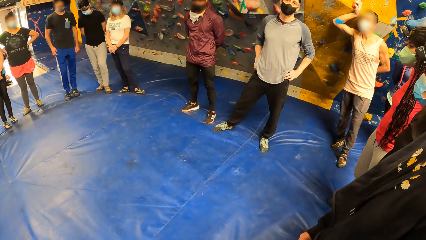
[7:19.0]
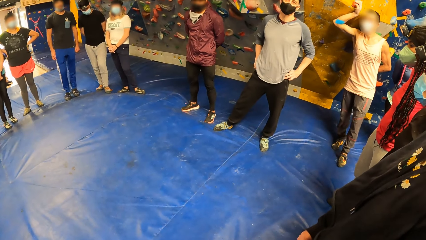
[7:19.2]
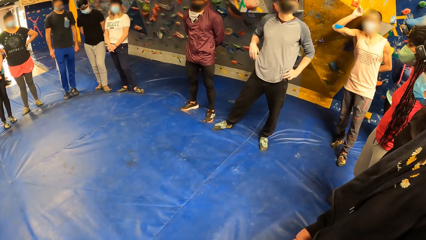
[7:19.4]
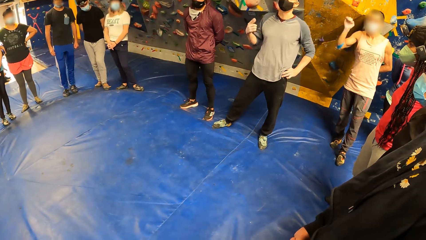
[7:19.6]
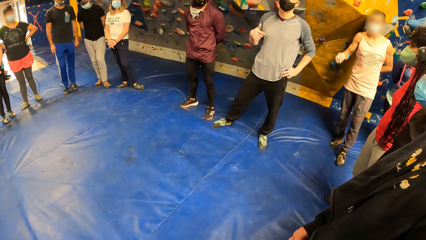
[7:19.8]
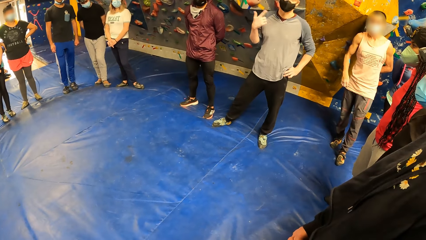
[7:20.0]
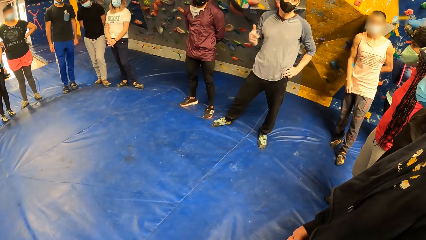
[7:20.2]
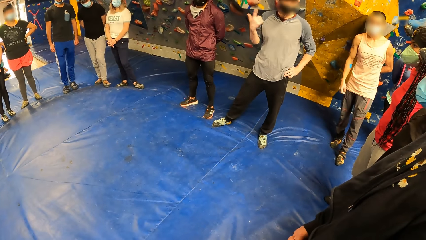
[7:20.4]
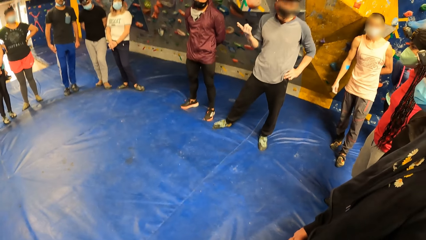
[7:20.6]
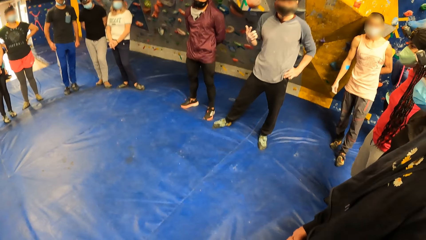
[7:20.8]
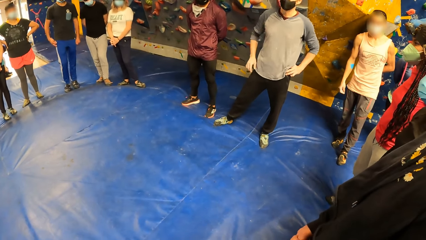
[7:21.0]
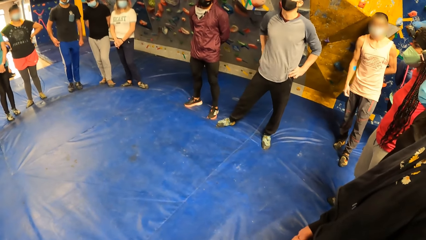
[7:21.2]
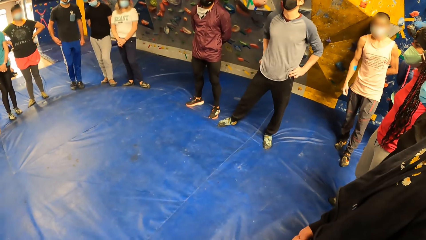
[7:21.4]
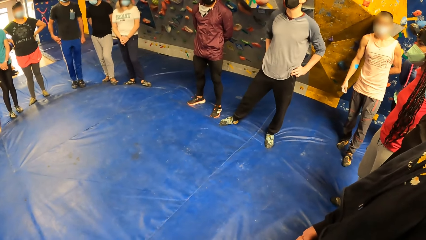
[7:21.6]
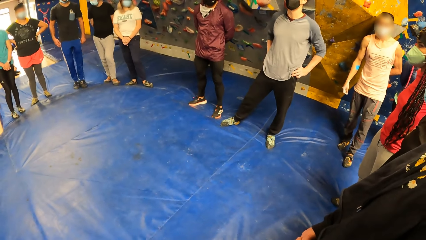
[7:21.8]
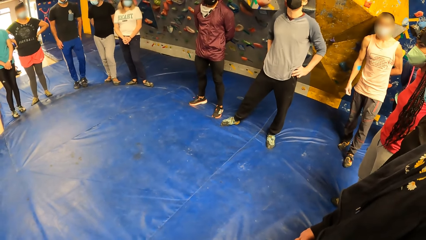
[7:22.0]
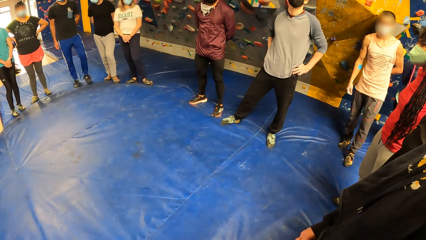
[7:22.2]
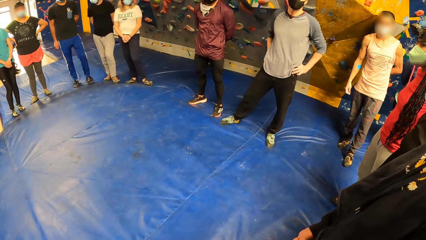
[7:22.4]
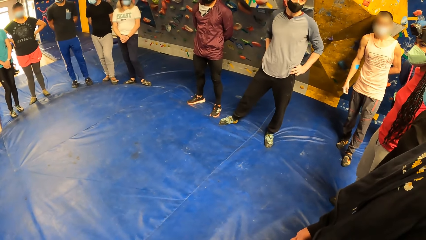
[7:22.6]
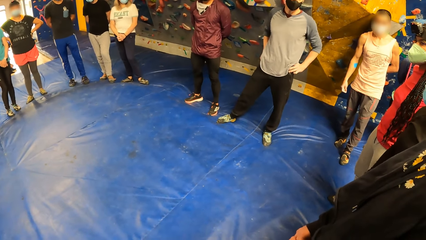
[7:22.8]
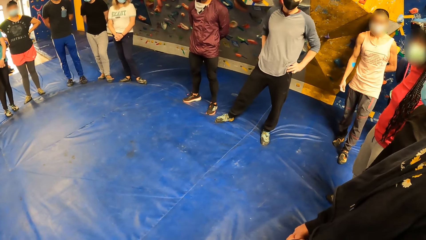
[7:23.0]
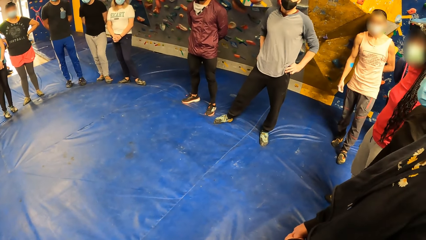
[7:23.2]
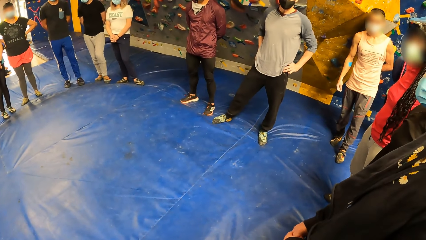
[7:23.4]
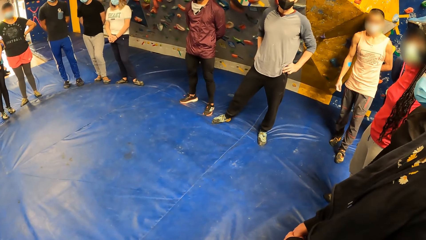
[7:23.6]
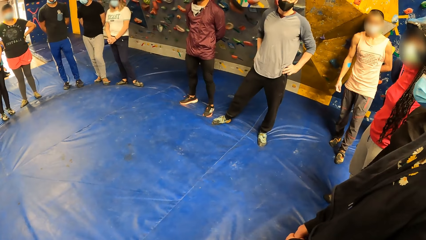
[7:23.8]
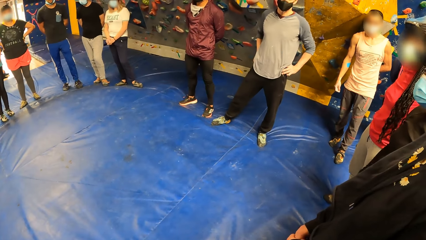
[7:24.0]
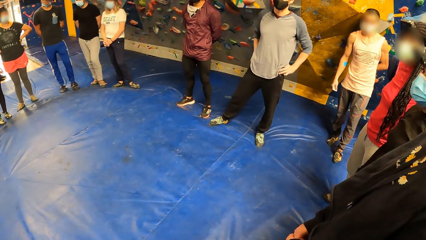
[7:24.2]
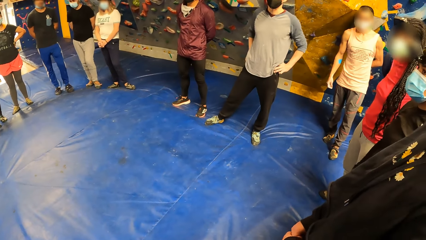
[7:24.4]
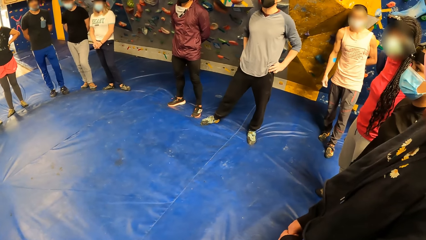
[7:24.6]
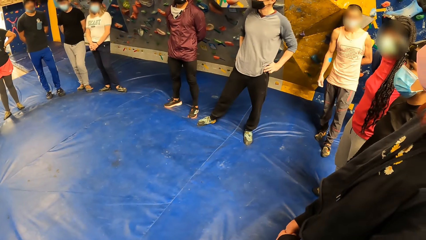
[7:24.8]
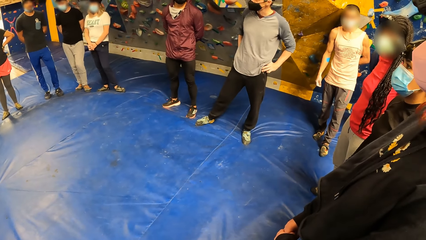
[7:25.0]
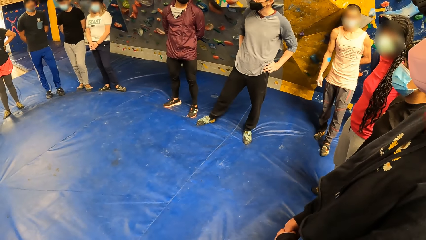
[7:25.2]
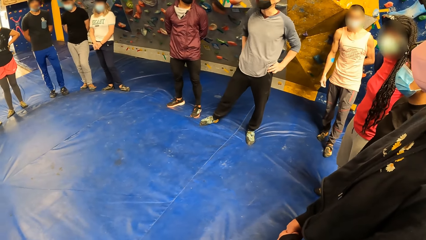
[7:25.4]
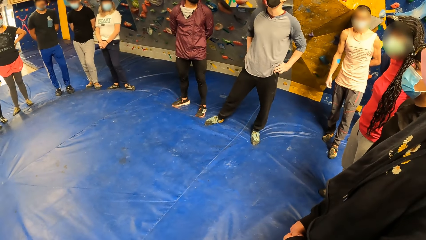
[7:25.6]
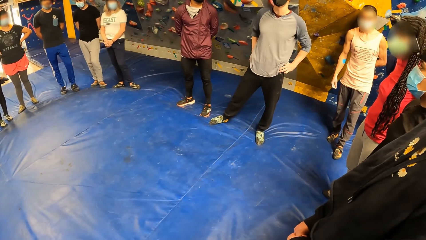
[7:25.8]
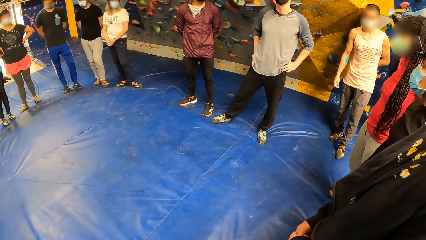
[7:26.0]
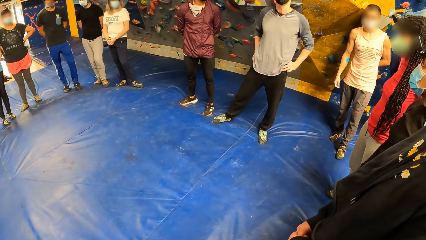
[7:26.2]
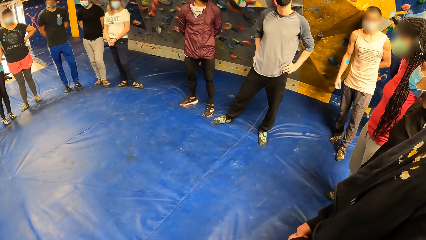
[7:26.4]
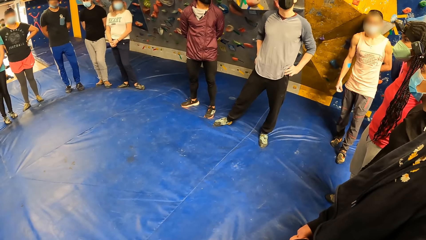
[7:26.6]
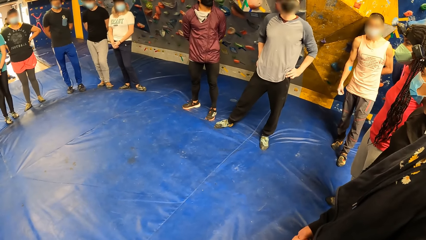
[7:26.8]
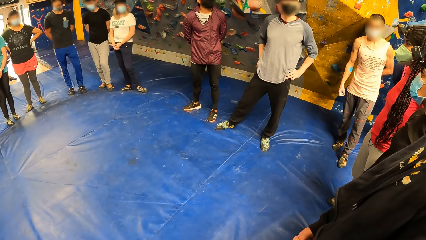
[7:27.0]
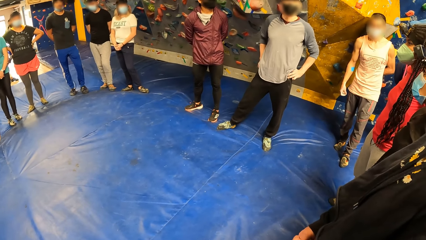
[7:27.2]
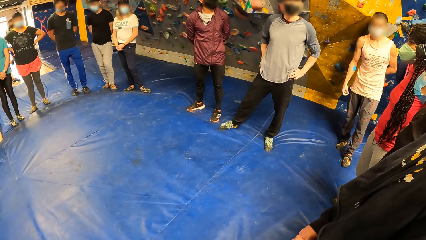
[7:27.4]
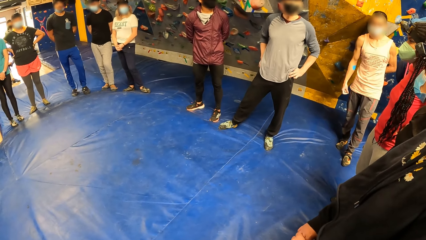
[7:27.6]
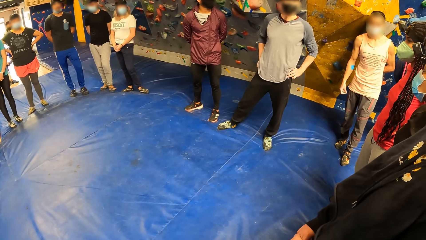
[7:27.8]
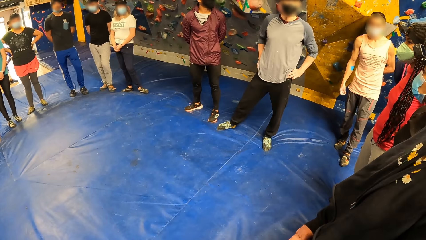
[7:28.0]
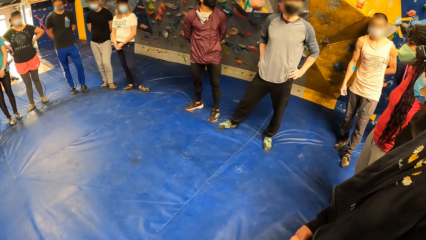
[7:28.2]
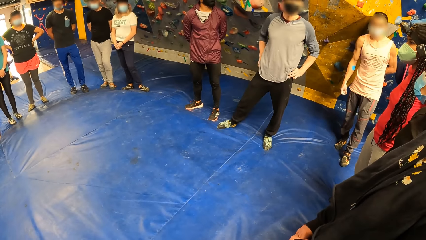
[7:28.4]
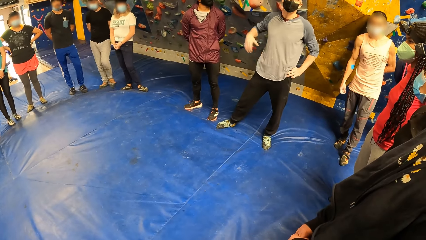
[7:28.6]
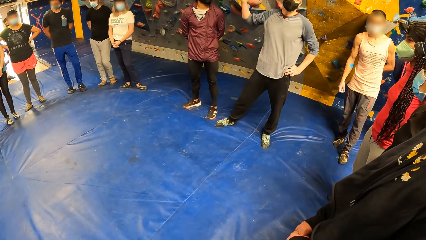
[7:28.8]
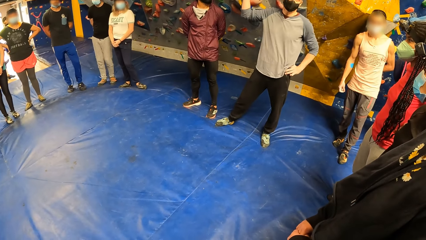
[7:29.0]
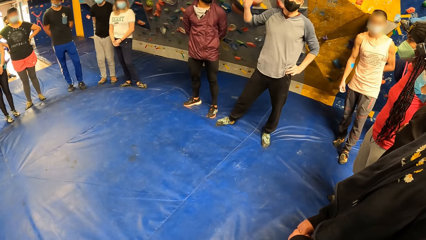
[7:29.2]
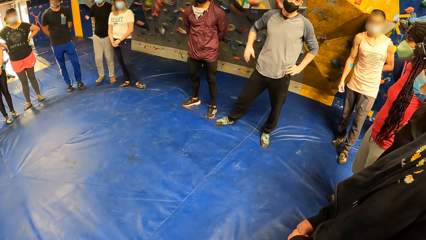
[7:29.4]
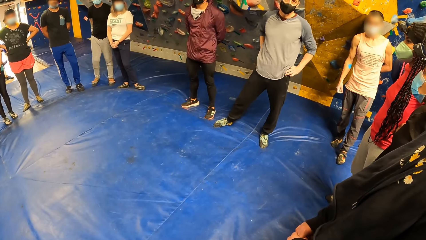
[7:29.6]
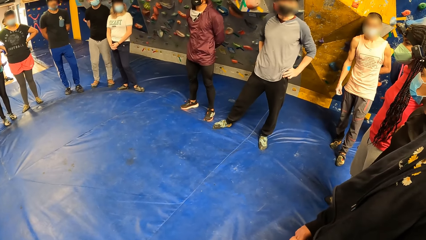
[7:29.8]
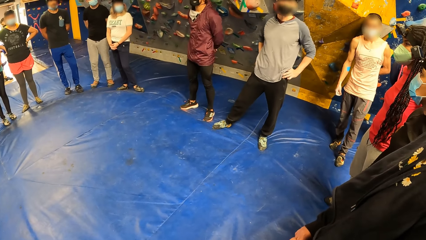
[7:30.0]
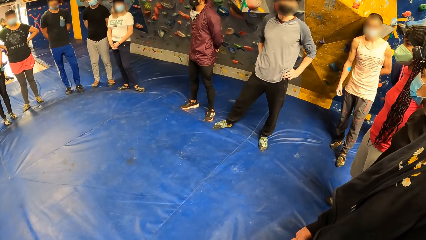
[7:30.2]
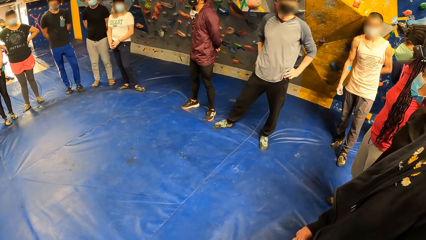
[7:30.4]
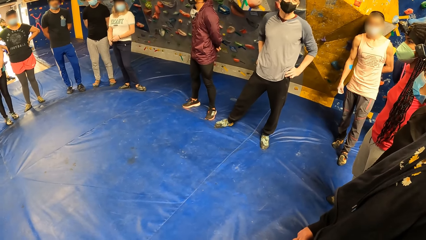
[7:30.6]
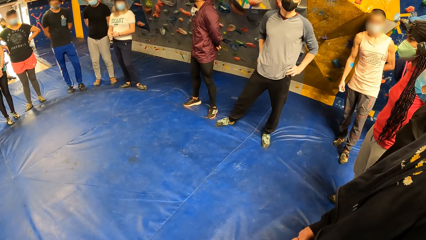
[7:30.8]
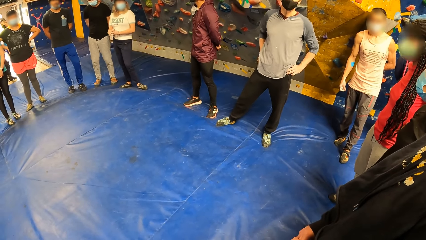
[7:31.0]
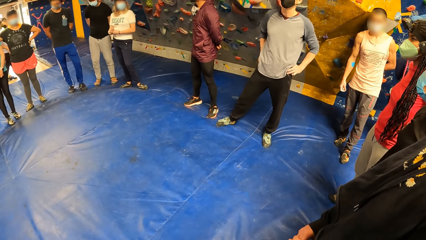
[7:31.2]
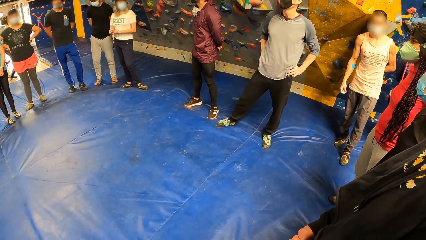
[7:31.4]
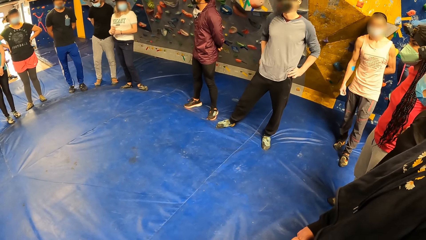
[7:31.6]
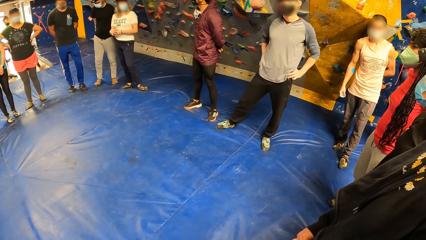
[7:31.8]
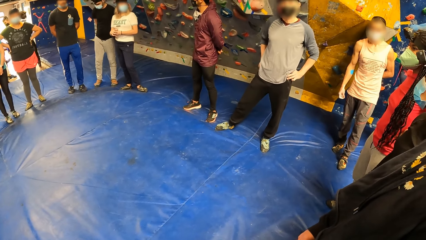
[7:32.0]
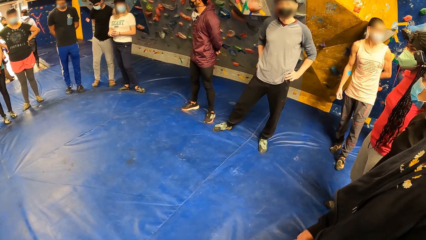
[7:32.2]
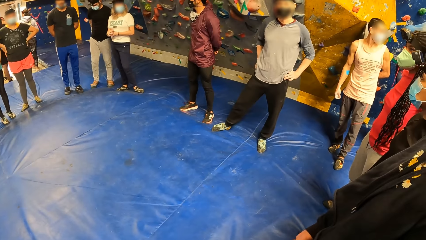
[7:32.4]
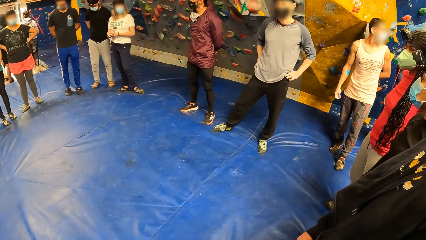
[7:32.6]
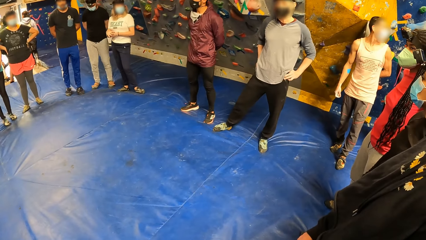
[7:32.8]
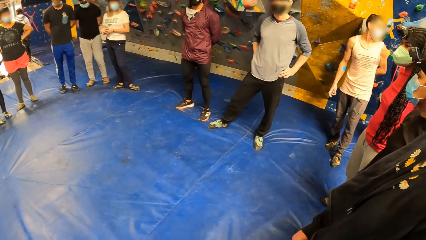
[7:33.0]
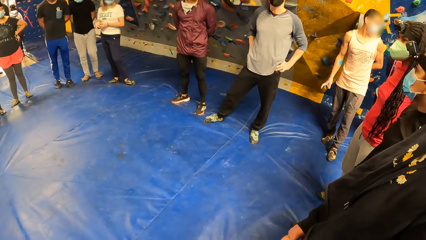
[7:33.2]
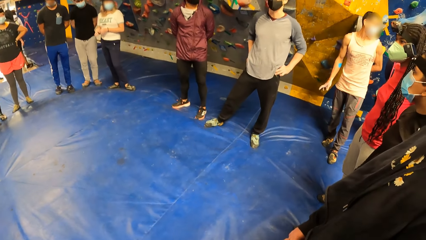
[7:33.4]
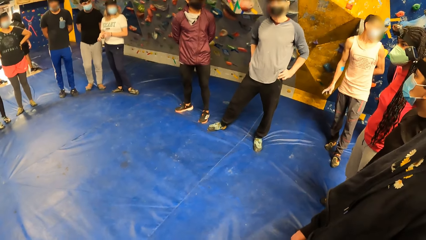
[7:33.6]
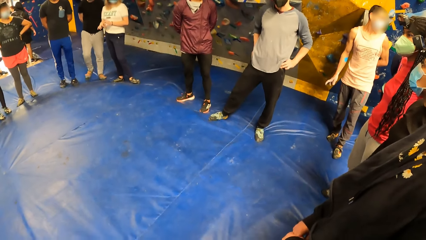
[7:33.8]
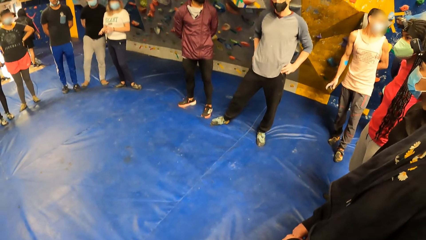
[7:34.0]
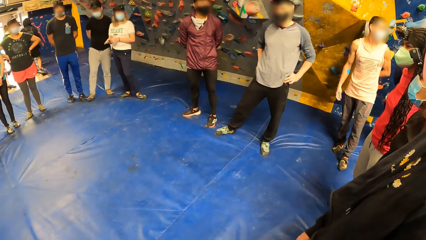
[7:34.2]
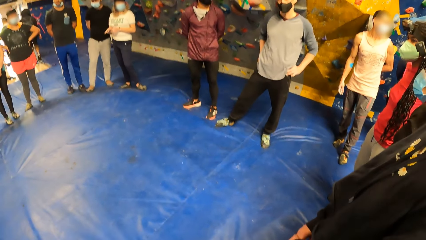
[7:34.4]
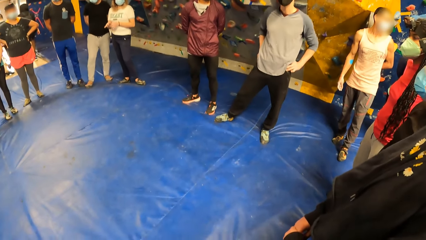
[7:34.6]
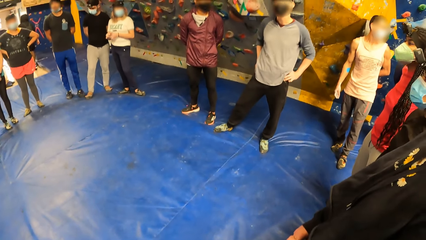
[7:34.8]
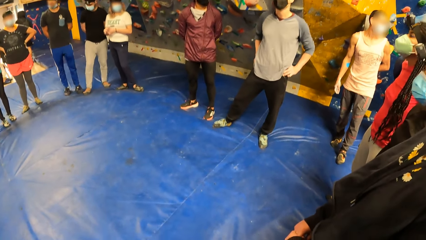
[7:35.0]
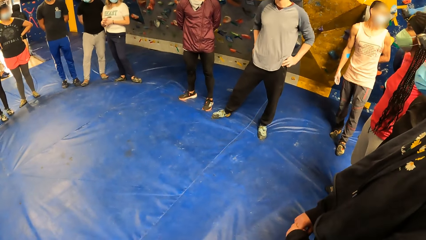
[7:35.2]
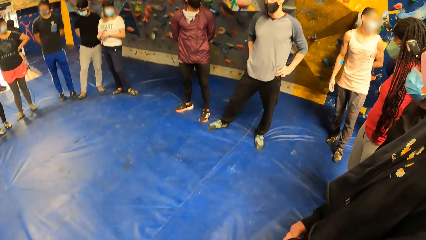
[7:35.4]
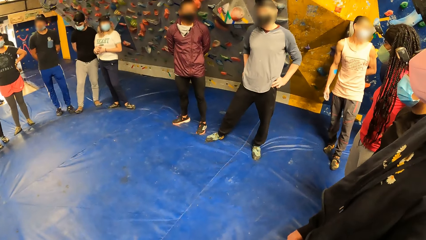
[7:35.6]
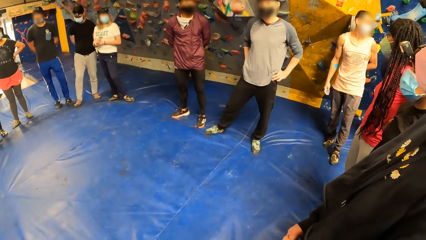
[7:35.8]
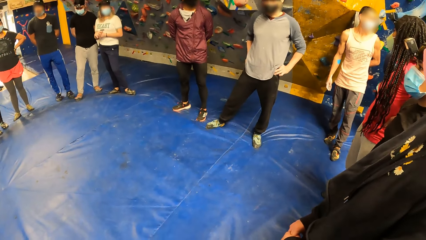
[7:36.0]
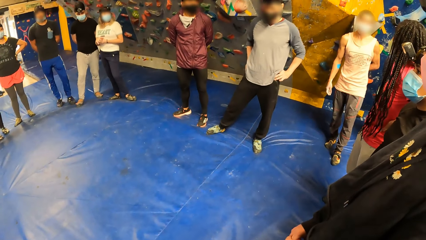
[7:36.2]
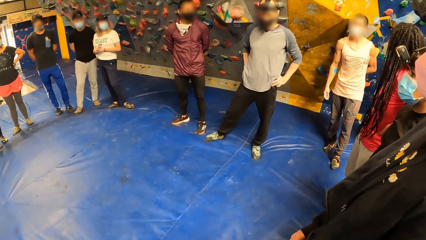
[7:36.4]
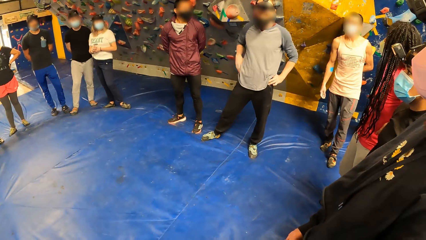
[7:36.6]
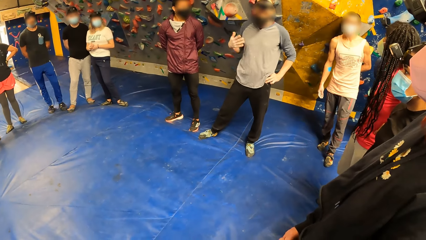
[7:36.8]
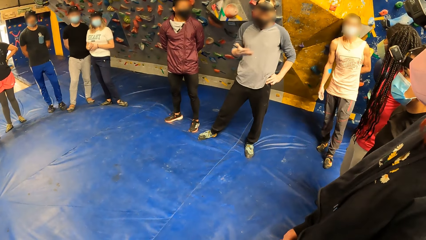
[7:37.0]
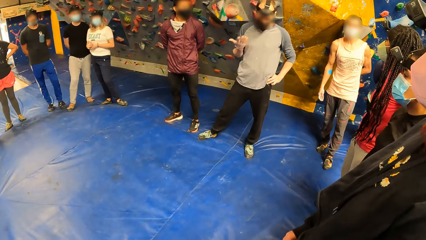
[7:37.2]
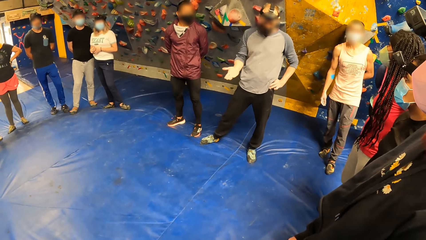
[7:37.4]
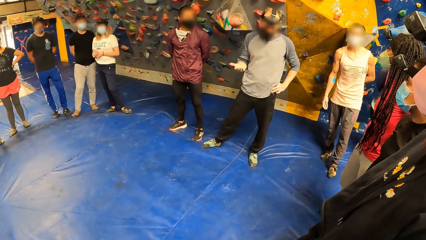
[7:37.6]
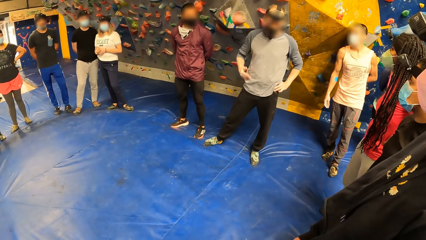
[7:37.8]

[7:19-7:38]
A man rotates his hand and puts his hand on his waist. The man converses.
